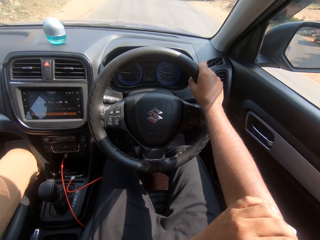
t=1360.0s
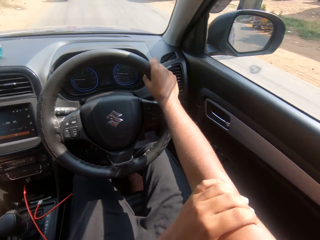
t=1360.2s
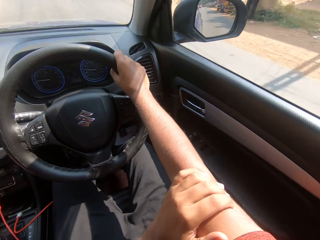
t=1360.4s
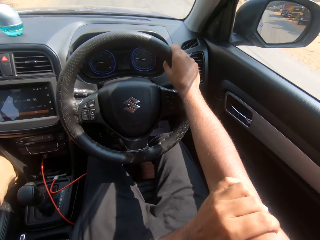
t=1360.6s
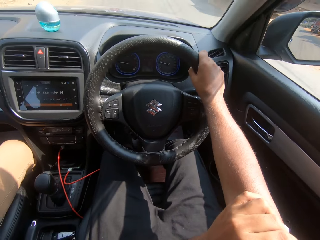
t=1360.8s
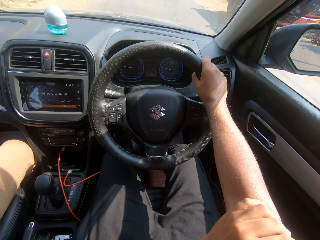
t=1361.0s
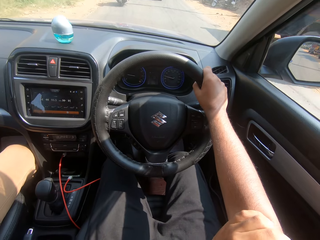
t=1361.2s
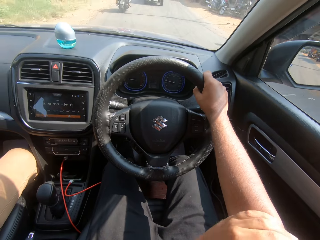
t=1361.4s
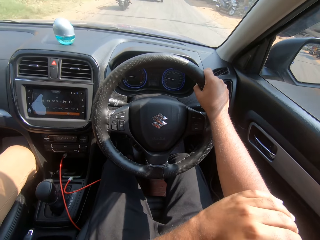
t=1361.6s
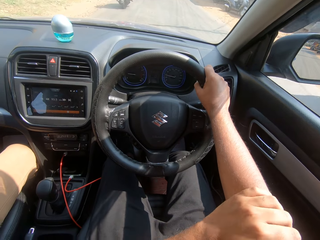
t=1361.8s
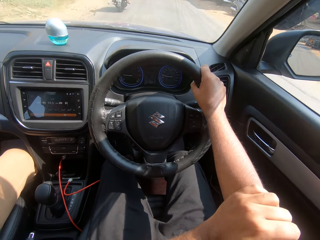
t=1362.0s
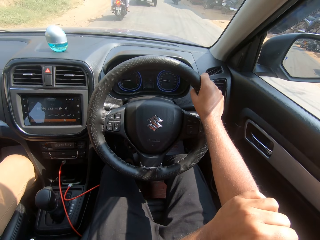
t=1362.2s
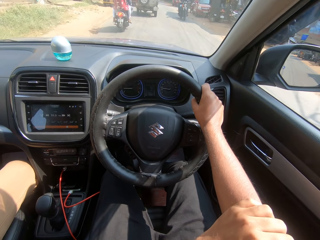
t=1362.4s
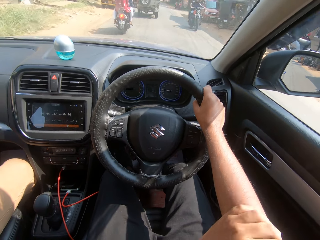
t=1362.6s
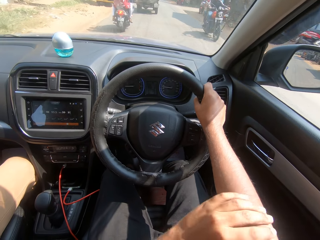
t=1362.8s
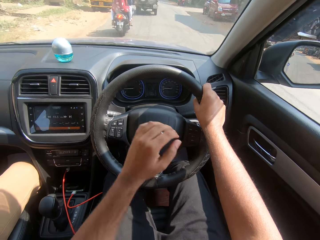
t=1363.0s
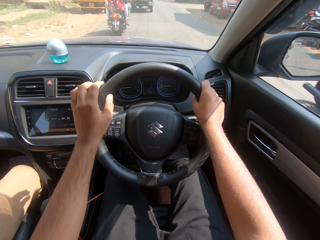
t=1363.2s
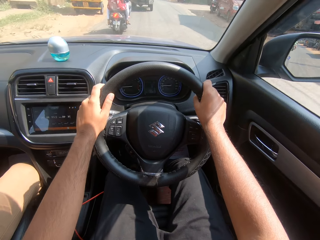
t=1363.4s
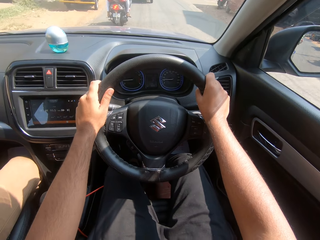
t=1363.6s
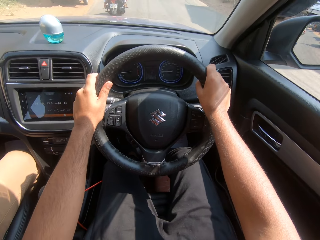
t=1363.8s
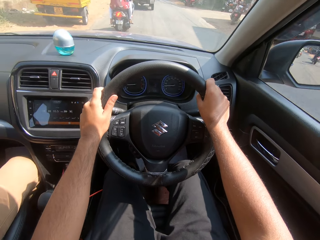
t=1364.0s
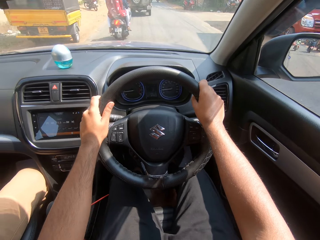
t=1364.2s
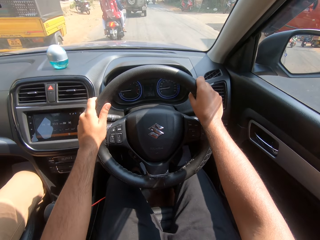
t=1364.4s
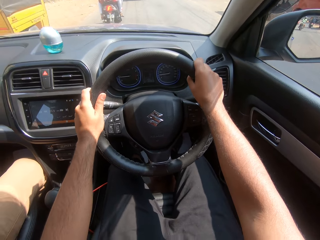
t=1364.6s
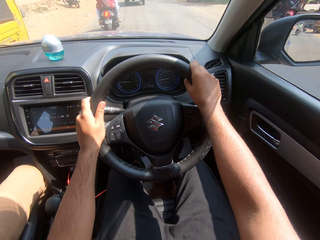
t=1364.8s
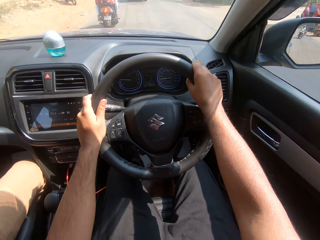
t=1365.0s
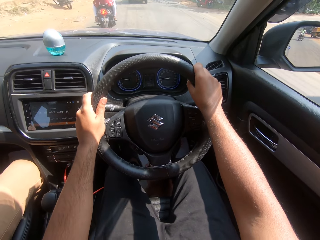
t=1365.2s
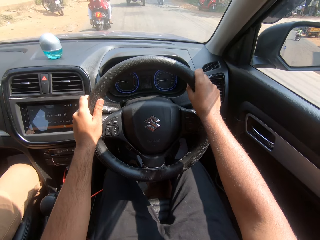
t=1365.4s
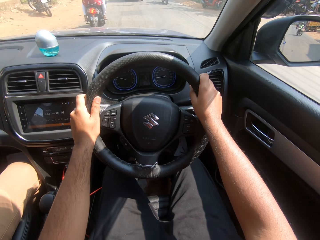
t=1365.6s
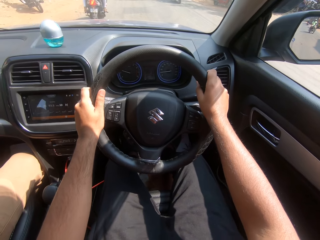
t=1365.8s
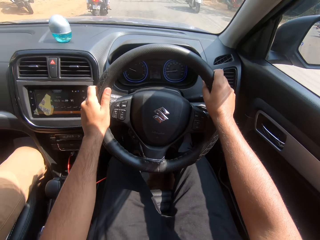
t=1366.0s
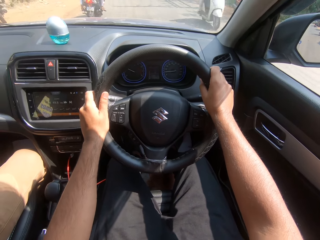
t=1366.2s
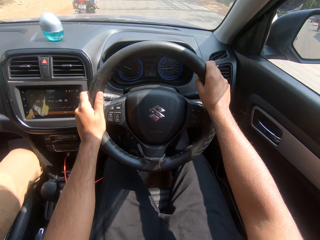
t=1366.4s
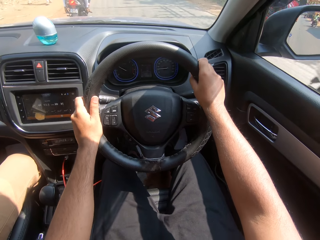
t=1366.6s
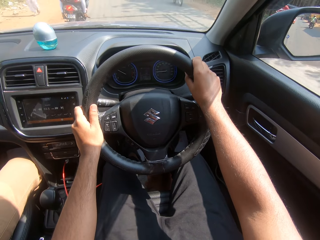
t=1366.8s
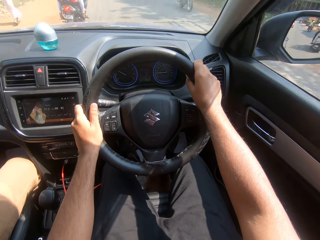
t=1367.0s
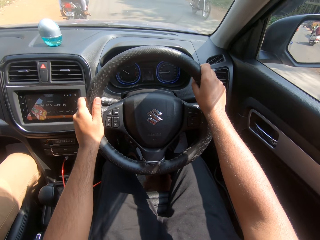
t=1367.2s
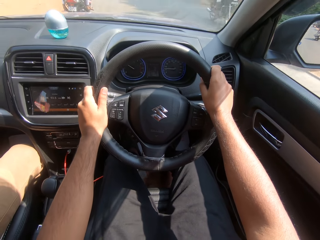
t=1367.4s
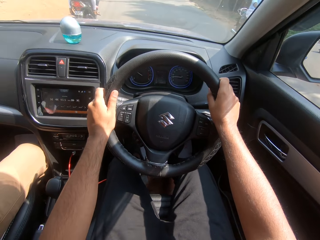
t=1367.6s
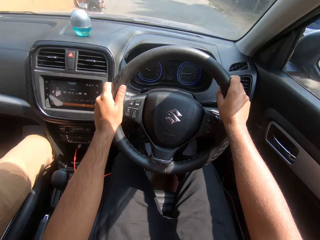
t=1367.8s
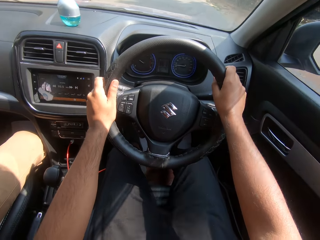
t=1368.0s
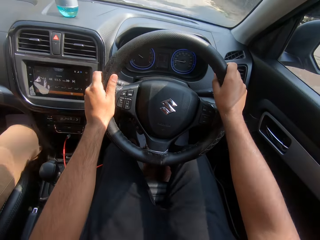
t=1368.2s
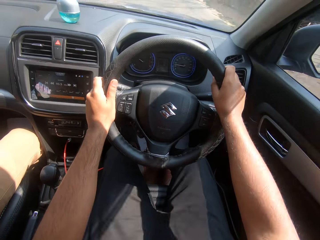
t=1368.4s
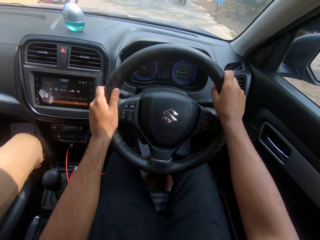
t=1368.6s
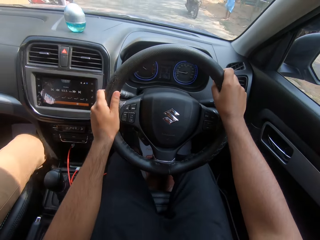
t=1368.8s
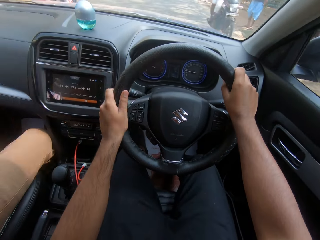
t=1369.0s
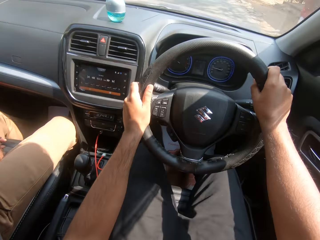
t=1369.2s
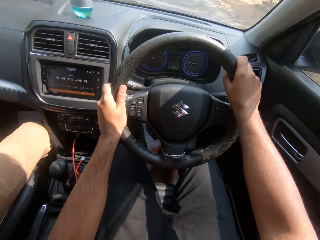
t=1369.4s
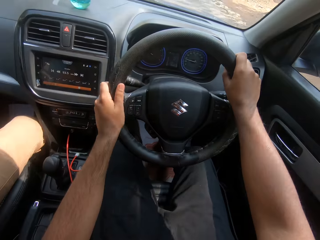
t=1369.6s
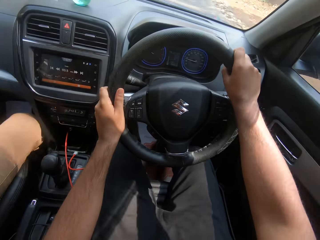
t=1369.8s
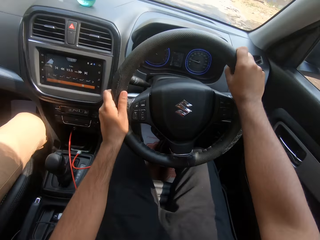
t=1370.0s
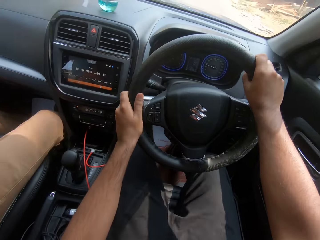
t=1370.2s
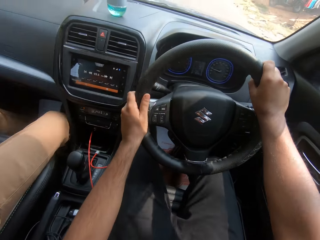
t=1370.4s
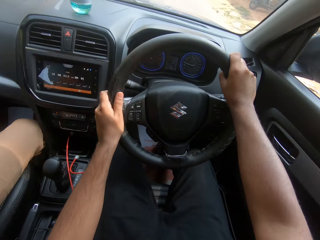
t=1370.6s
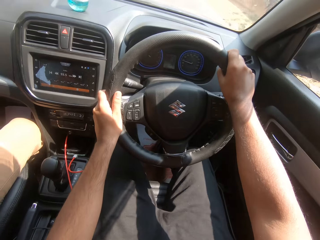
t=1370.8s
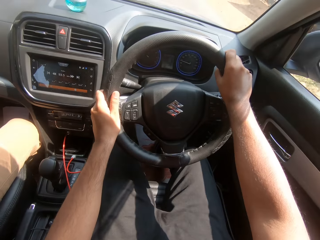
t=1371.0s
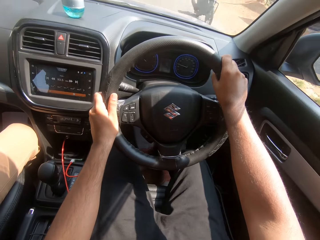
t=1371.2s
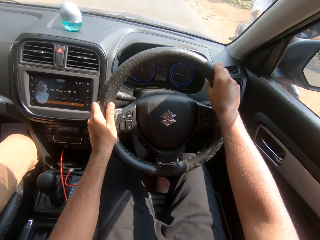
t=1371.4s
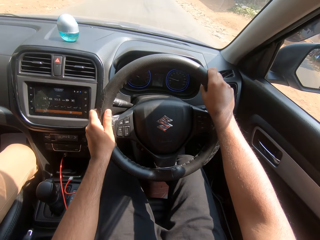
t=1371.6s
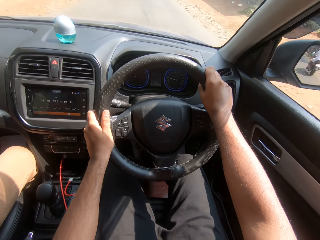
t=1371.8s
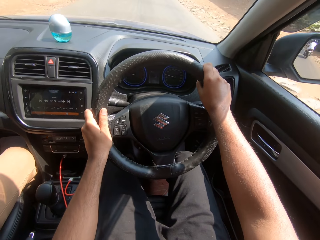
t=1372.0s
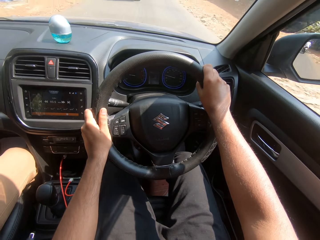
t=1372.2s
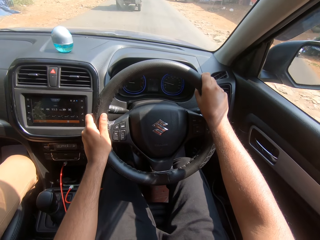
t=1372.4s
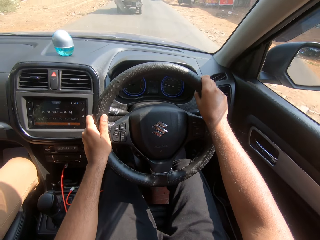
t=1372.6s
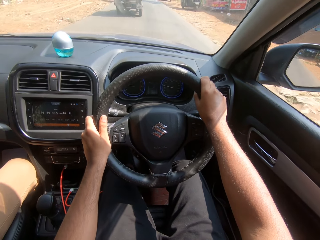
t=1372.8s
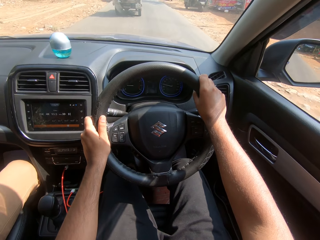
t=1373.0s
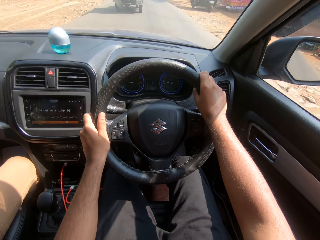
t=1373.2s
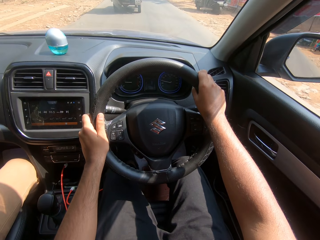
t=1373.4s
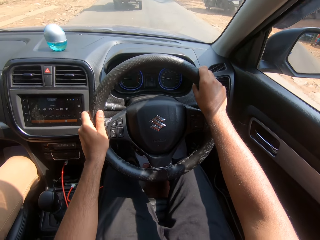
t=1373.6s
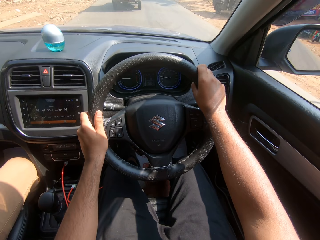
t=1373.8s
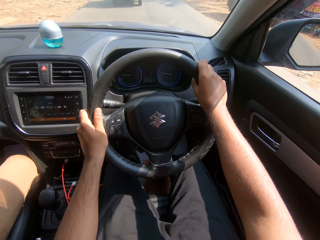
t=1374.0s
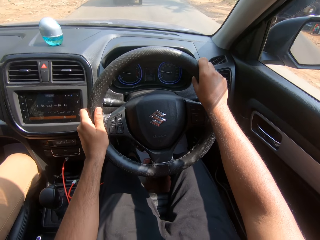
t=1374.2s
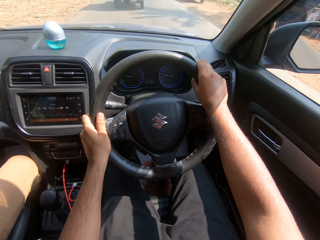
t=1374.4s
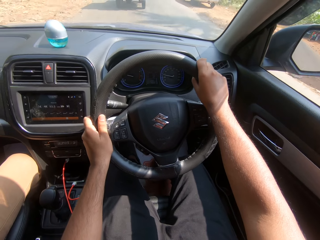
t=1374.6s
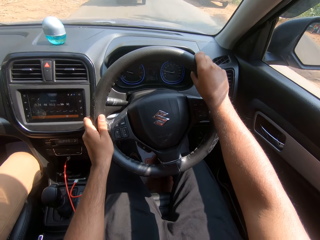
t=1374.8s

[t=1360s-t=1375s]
The camera wearer moves his left hand on his right arm. He turns the steering wheel with his right hand. A motorcycle drives past him. The camera wearer holds the steering wheel with his hands. He turns the steering wheel with his hands. A white colored motorcycle drives past him. A black colored motorcycle drives past him. A white colored motorcycle drives past him.

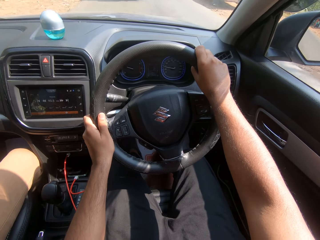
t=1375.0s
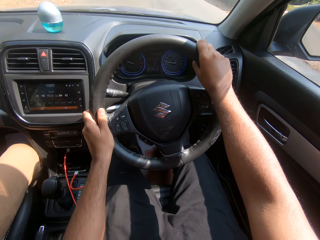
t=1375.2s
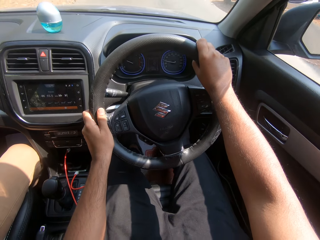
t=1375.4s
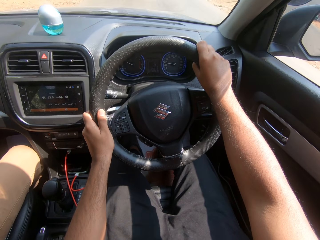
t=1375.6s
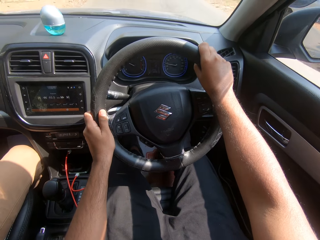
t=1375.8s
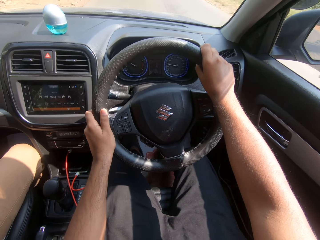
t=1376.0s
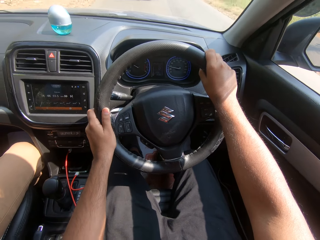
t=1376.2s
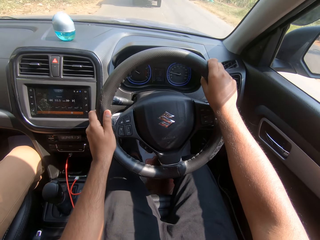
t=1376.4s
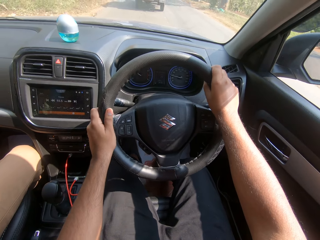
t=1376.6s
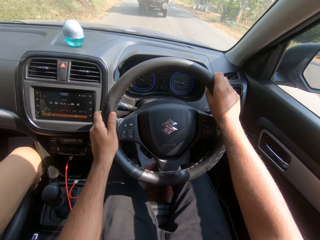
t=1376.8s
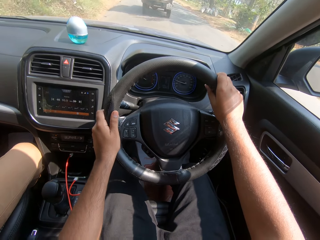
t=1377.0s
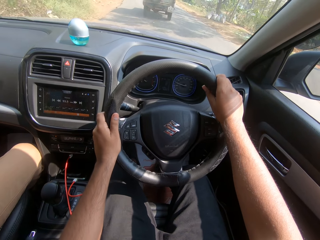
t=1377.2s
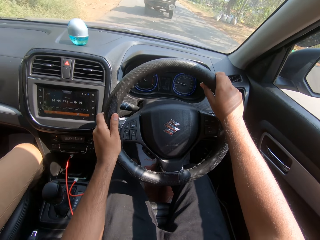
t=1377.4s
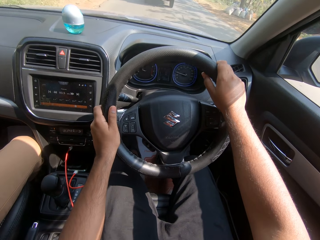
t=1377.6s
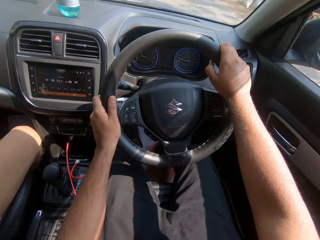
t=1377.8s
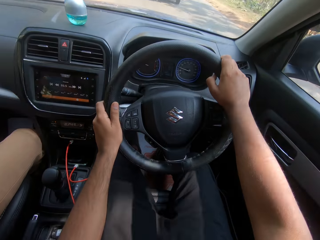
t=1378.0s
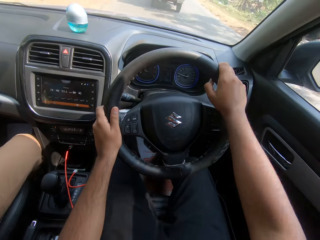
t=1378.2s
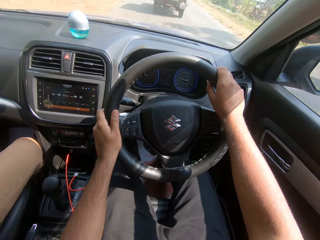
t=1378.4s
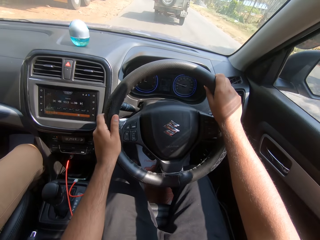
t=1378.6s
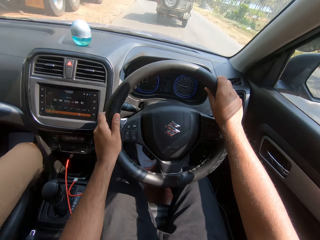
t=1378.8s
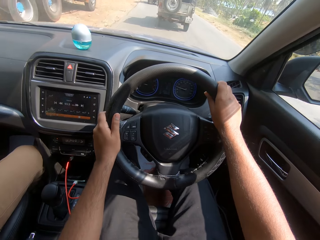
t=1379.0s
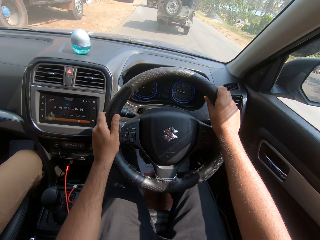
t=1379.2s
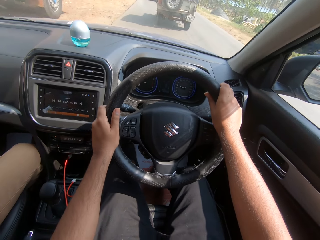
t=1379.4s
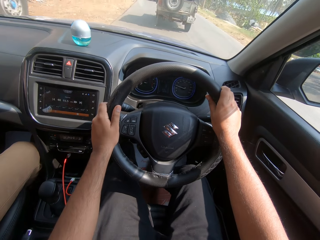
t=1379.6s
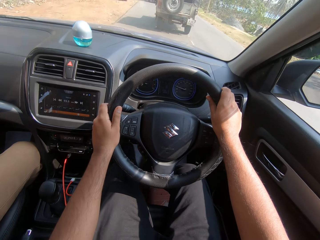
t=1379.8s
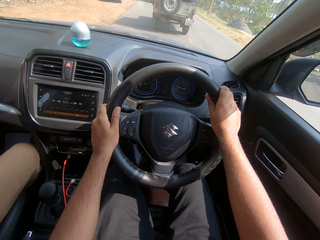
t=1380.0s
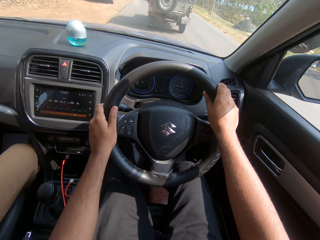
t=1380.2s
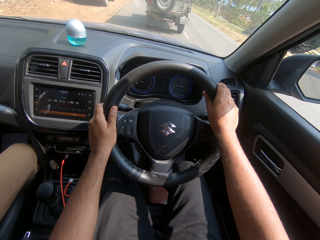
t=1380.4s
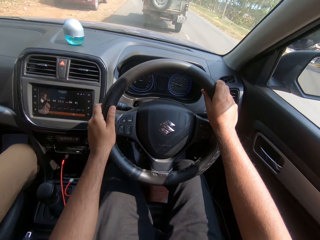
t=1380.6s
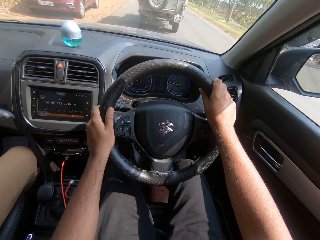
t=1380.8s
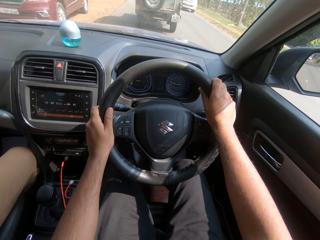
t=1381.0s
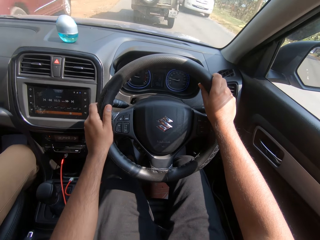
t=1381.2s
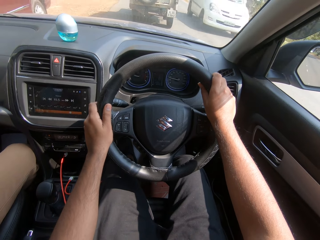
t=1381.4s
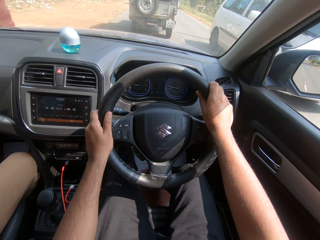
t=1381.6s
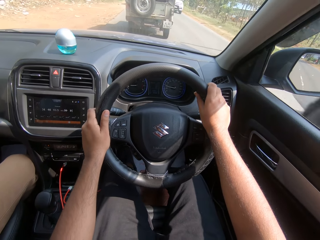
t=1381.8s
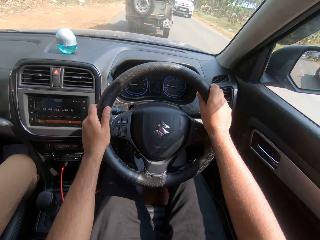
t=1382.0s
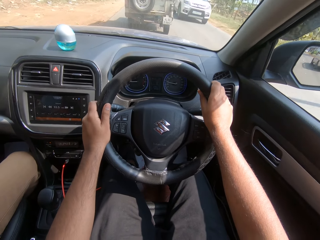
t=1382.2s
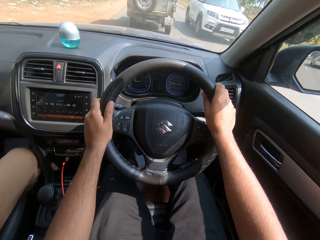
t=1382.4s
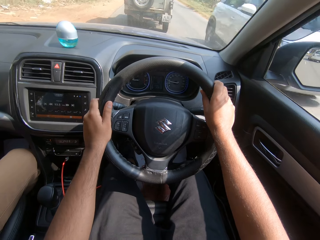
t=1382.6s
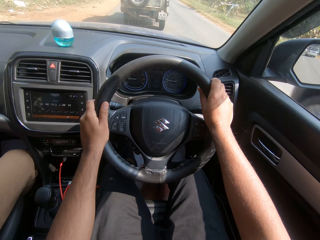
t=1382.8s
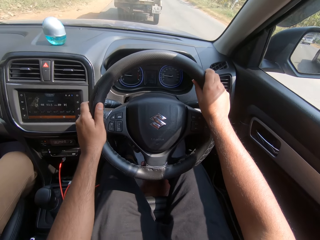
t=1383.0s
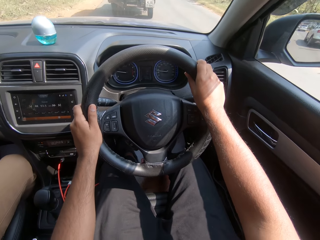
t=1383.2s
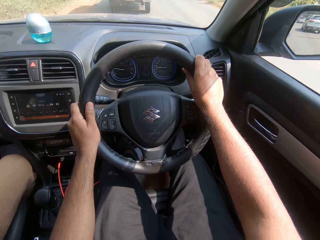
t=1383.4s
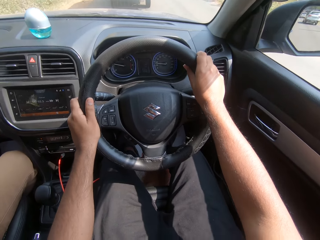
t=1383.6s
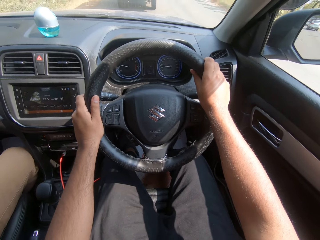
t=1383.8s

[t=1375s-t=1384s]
A white colored car drives past the camera wearer. A silver colored car drives past them.
